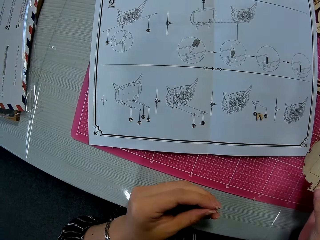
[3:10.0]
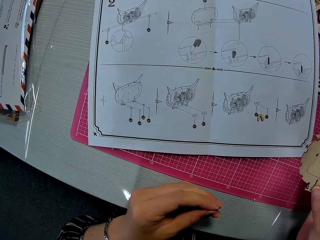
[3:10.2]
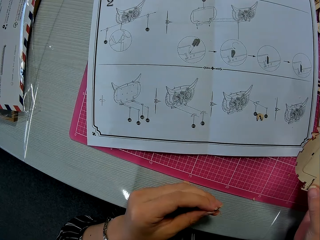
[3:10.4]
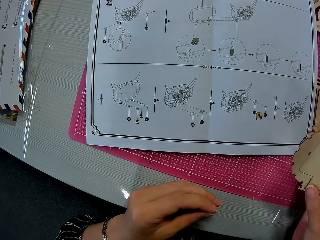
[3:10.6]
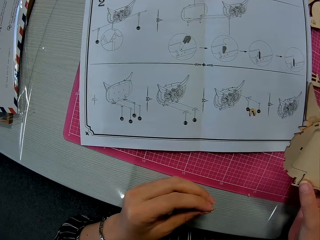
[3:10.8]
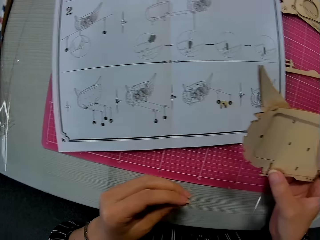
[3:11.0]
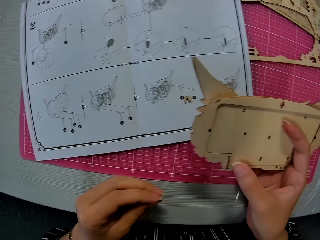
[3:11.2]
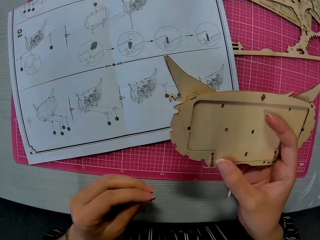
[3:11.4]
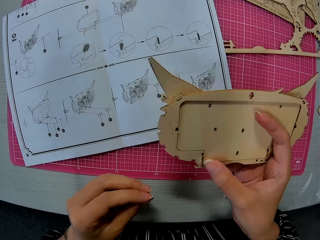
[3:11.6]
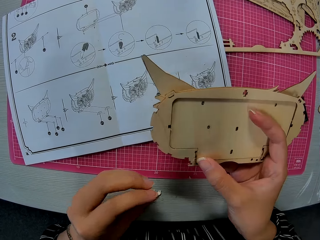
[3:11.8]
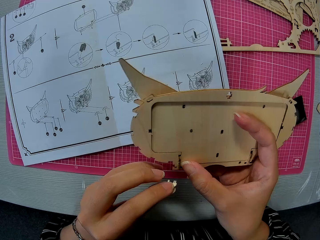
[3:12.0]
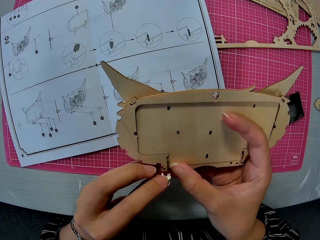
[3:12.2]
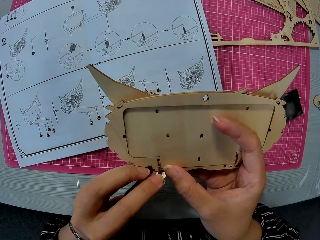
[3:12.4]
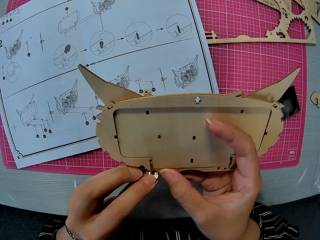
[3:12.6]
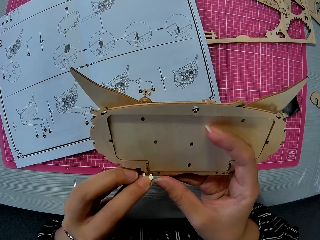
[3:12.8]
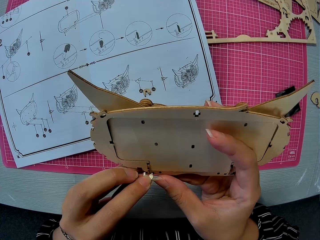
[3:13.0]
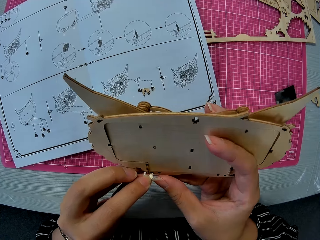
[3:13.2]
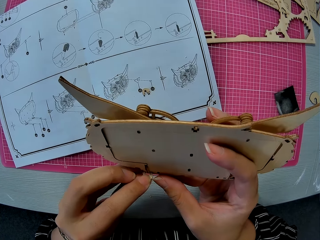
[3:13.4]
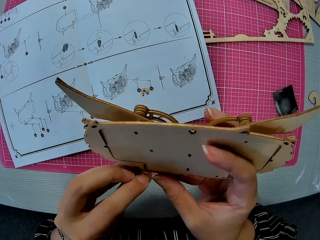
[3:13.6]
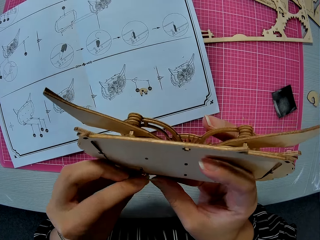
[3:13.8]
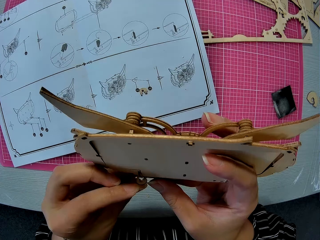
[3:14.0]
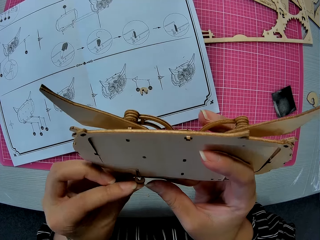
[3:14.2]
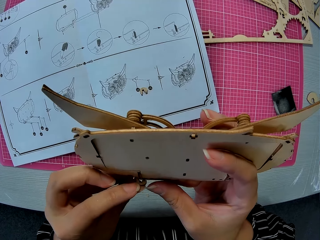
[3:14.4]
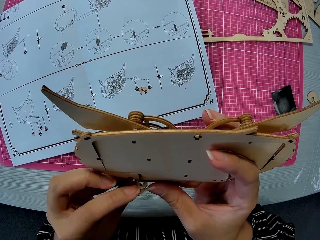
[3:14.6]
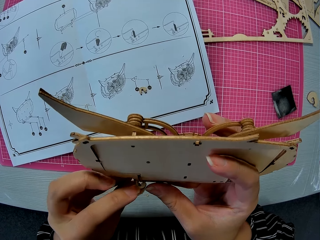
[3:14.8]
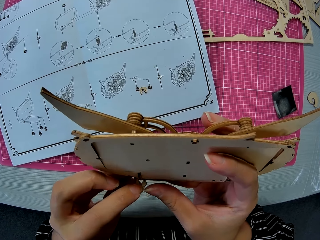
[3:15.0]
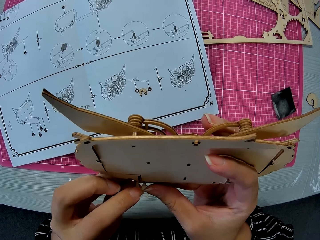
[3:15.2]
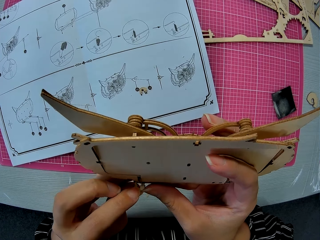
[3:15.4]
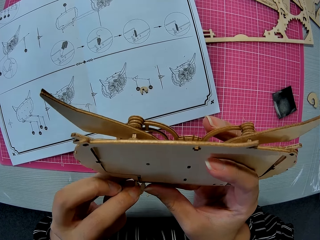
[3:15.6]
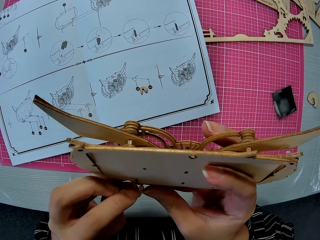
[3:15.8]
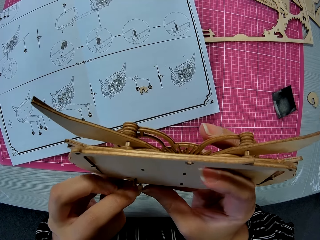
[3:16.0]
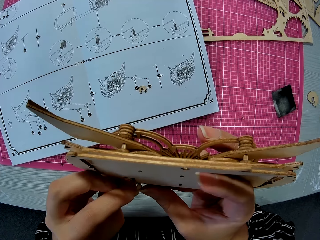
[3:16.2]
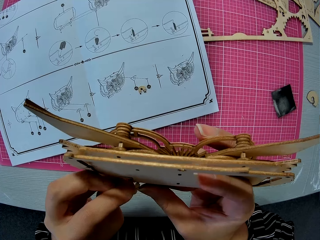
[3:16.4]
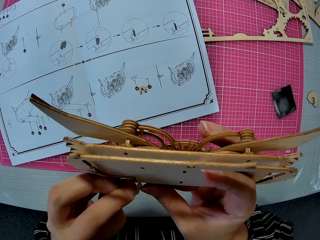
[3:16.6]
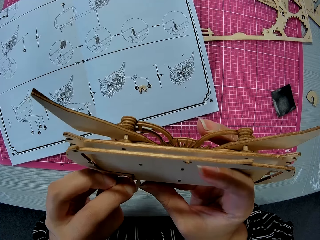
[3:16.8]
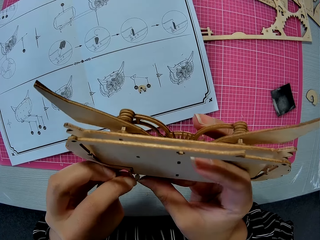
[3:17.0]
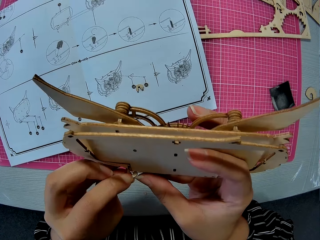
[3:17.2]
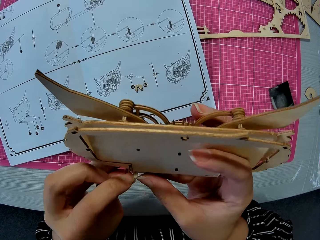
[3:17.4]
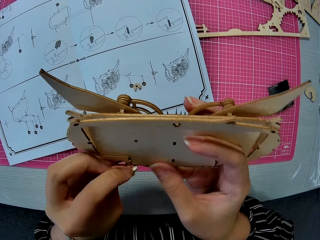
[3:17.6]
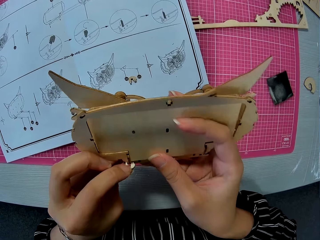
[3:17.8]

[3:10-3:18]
The camera wearer holds the piece in hand. They fix the piece onto the Rolife 3D wooden puzzle owl.

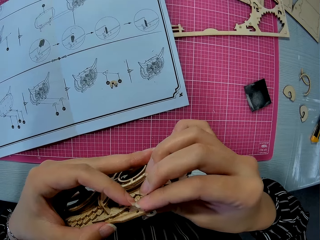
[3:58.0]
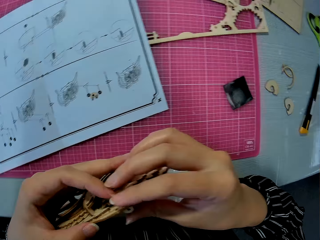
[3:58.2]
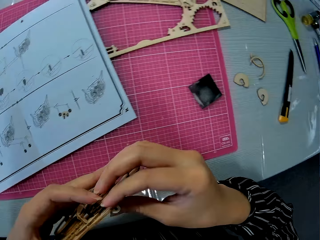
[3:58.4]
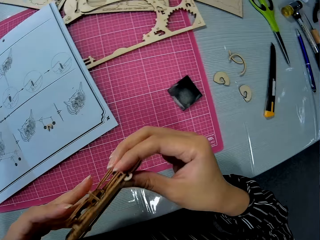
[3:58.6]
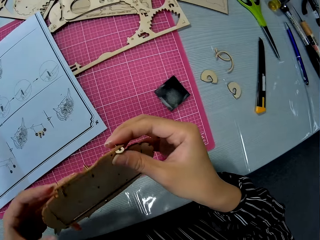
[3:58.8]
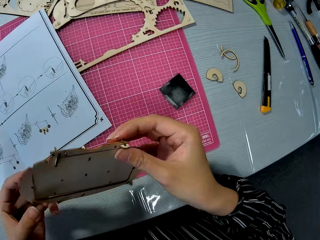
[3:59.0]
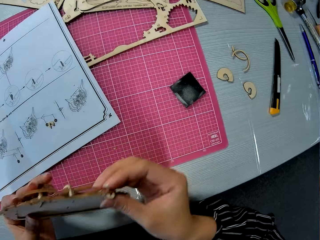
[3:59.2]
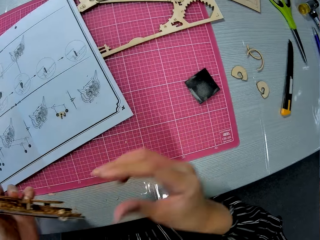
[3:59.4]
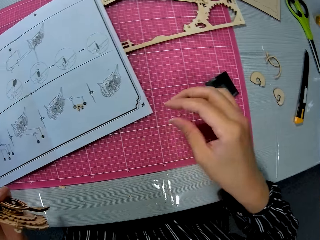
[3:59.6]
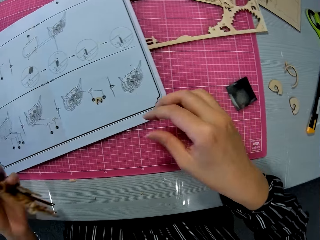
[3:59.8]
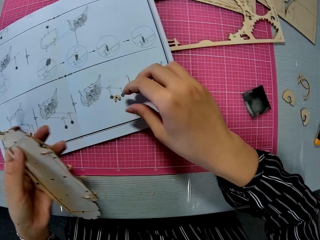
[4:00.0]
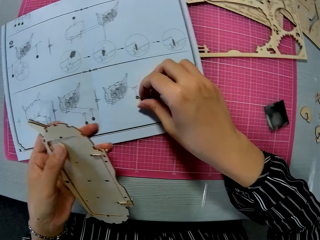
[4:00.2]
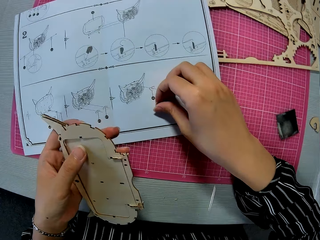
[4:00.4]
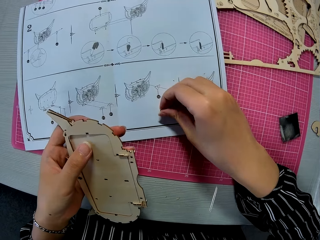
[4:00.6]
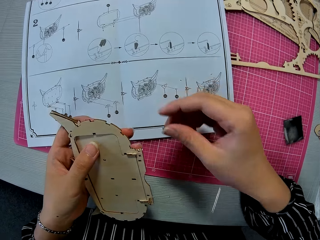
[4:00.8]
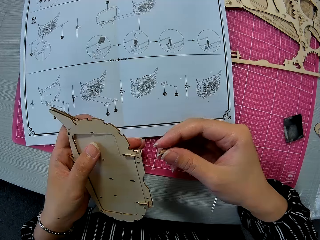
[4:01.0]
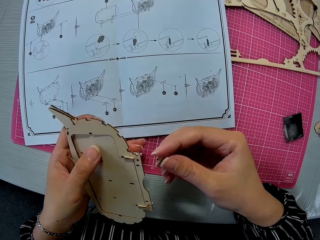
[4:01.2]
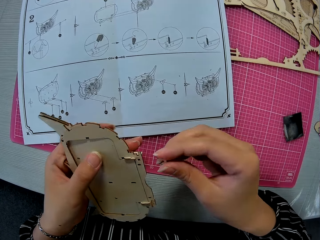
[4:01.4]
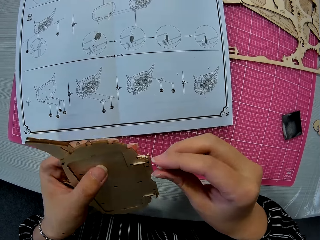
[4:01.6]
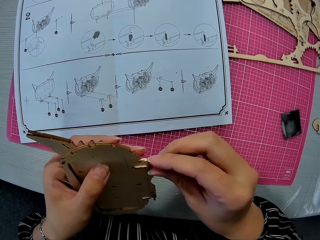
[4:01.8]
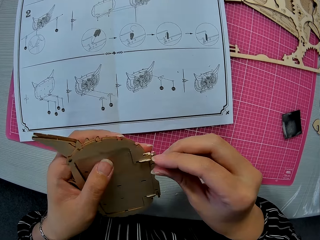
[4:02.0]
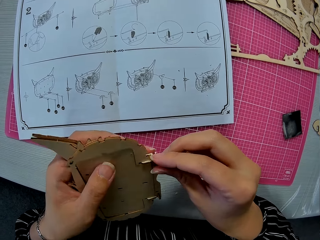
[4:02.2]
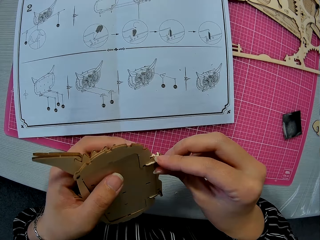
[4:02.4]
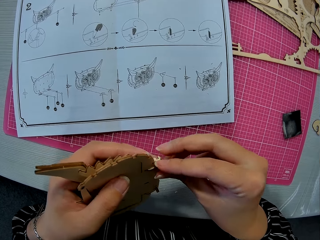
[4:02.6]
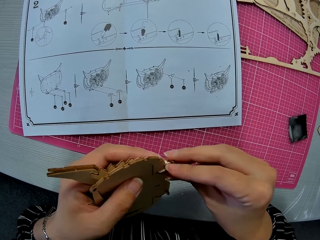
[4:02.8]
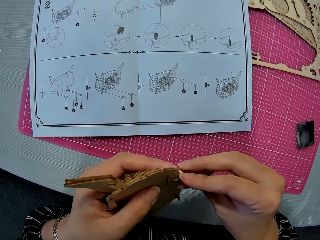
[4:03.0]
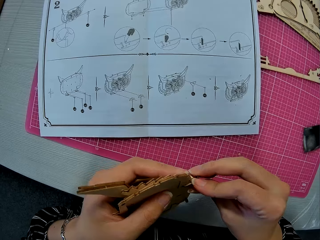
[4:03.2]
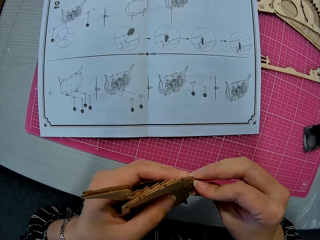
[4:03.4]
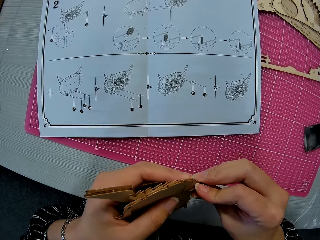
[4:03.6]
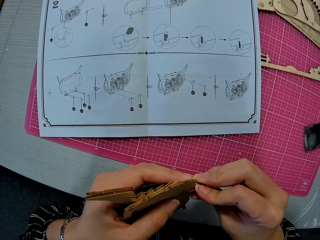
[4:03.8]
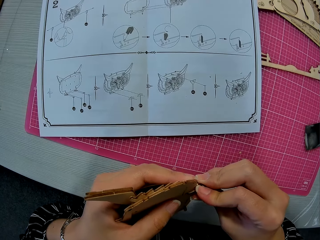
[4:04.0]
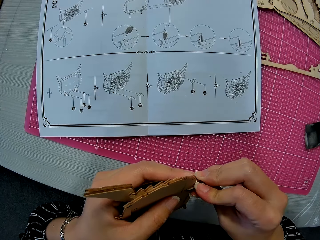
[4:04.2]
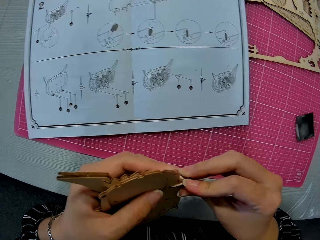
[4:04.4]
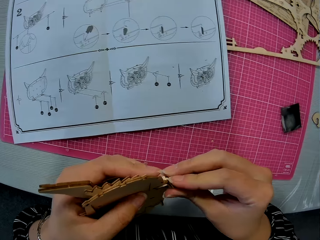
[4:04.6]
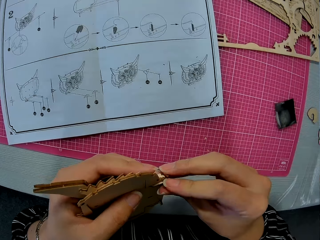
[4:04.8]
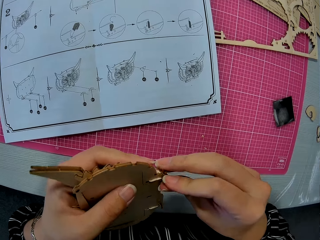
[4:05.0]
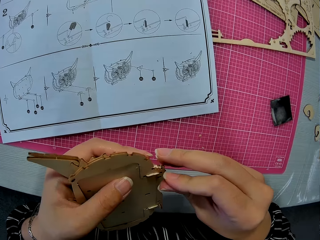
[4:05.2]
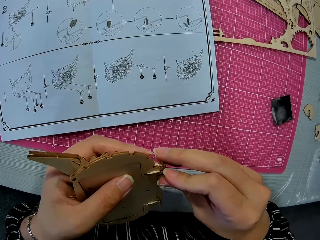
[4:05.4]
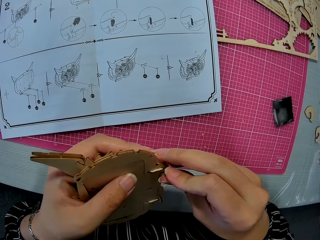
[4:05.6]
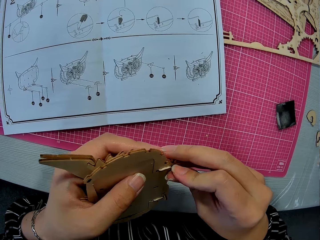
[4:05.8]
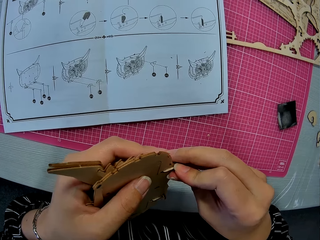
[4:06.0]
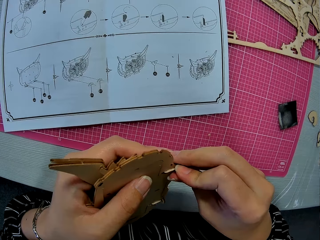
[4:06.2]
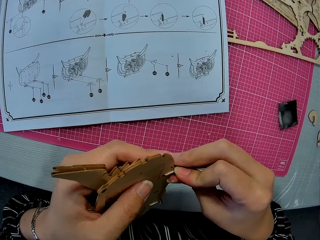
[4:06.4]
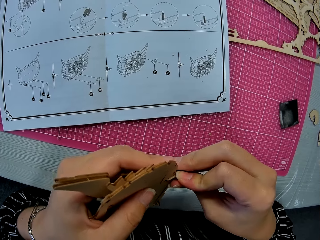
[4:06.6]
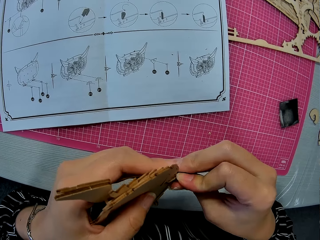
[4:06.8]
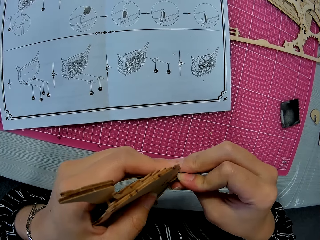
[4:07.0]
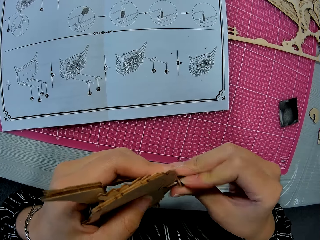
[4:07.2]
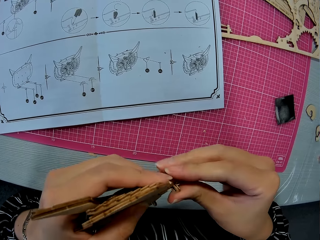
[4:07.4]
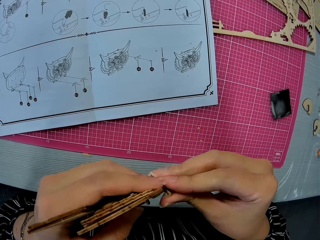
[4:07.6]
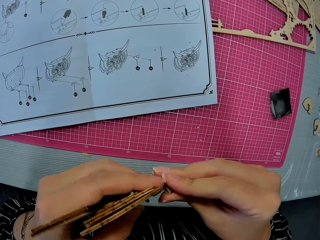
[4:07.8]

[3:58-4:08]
The camera wearer picks up the other small piece on the paper instruction. They insert the small piece in the assembled wooden puzzle piece.

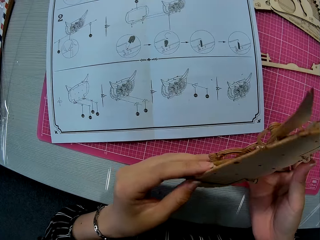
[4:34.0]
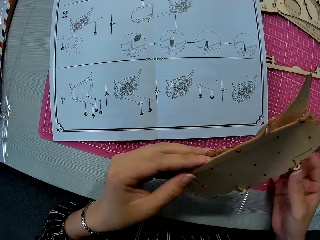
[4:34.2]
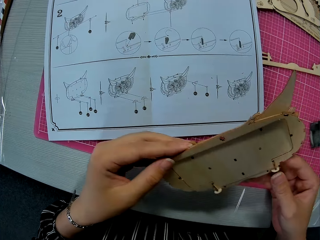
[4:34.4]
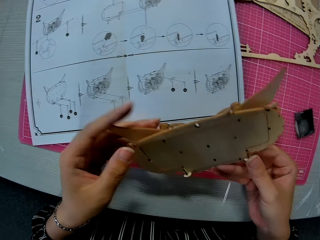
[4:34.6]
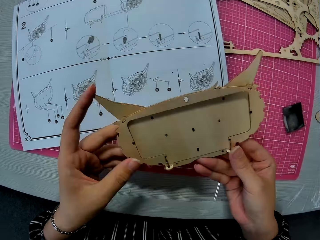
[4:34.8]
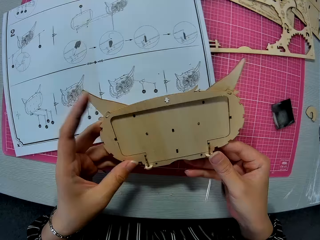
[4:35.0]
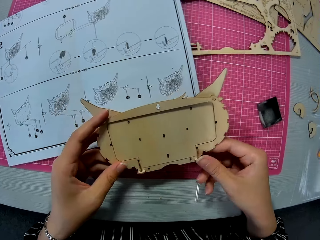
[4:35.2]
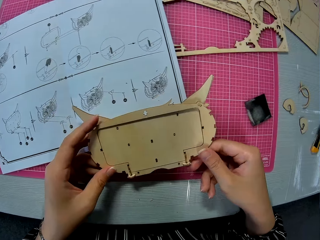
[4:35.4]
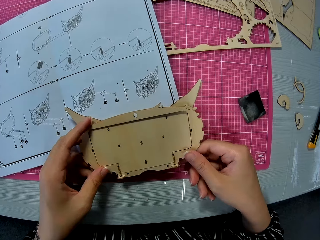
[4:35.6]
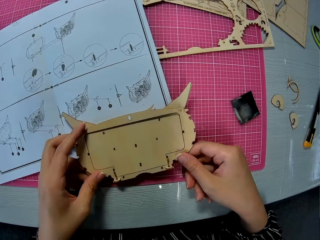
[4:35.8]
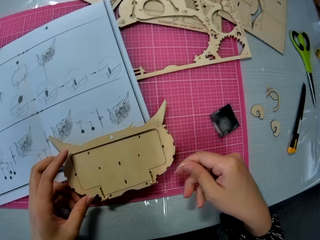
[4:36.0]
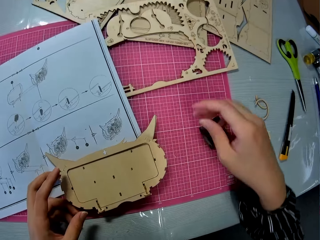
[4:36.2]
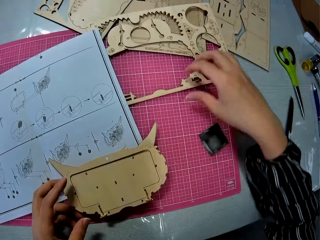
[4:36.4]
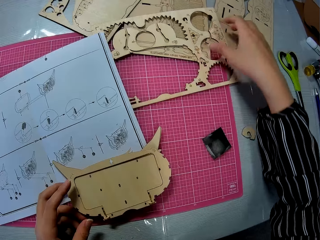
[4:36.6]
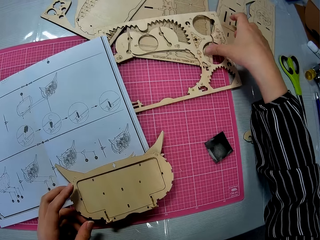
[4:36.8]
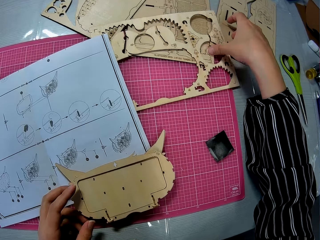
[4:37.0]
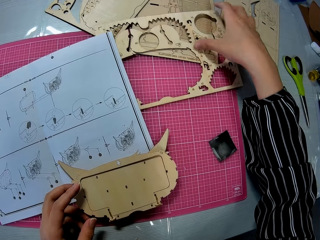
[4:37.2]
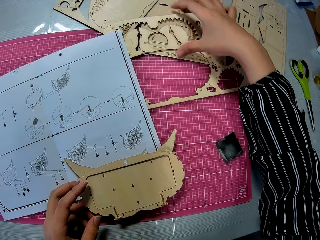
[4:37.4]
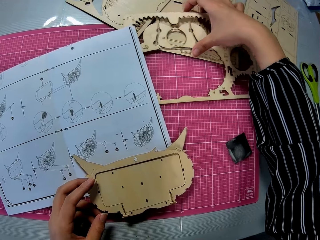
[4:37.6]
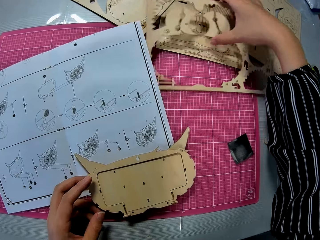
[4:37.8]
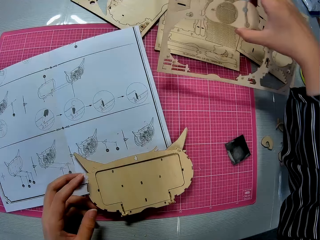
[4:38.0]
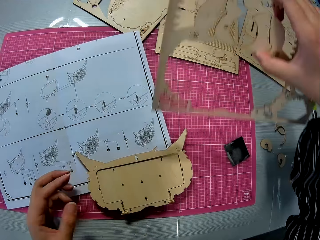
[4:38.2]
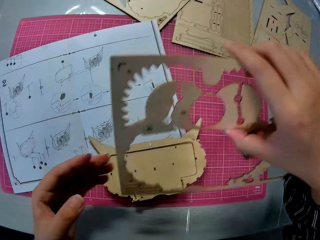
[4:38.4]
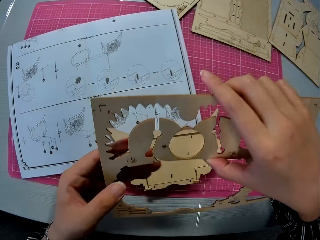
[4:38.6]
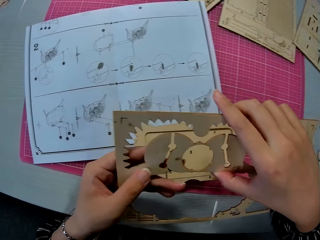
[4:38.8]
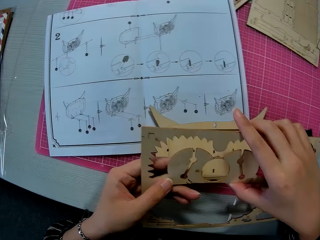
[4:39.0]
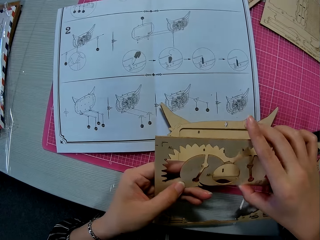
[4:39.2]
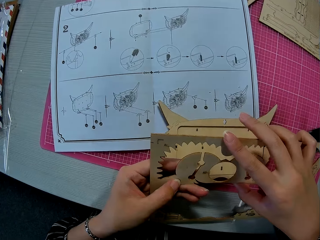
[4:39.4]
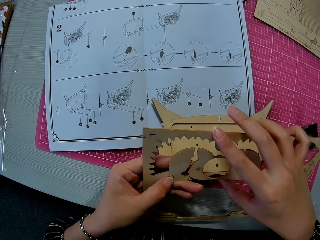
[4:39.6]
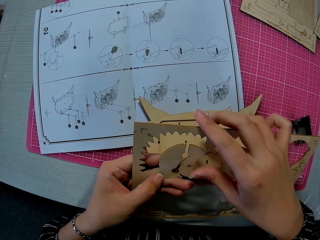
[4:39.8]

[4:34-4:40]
The camera wearer drops the assembled wooden puzzle on the cutting mat. They pick up the wooden puzzle sheet from the table.
